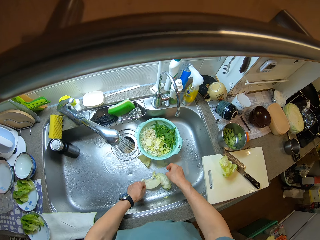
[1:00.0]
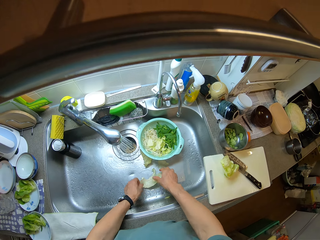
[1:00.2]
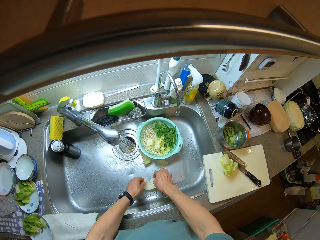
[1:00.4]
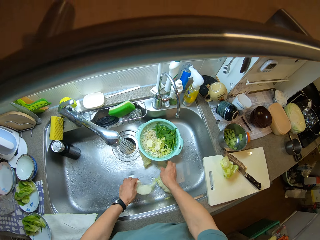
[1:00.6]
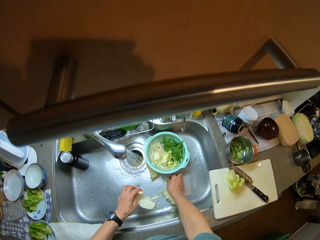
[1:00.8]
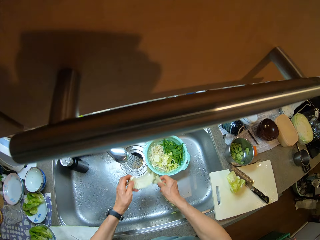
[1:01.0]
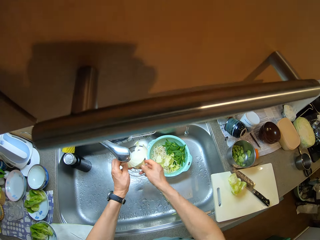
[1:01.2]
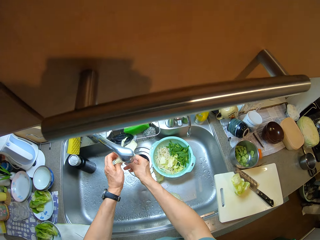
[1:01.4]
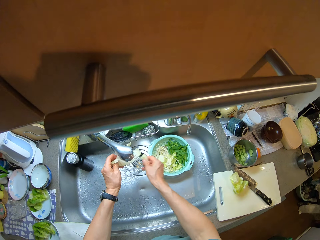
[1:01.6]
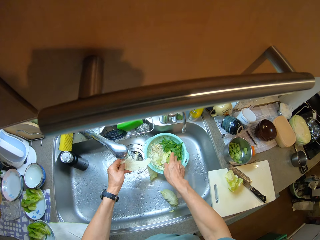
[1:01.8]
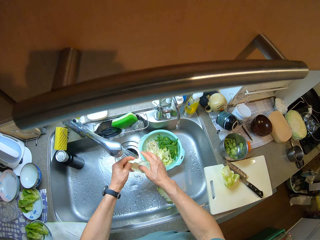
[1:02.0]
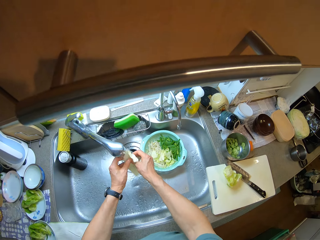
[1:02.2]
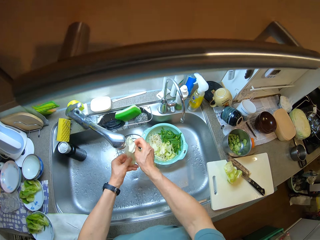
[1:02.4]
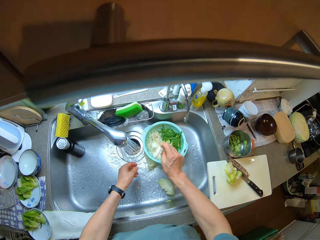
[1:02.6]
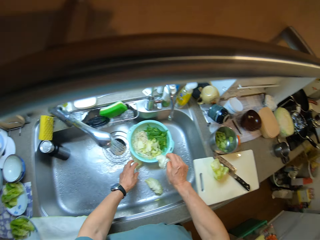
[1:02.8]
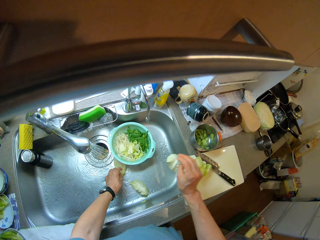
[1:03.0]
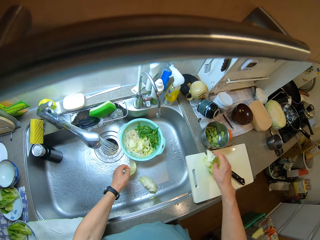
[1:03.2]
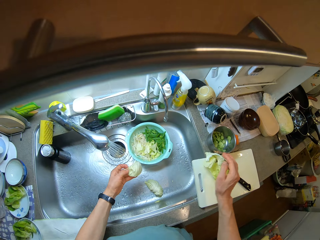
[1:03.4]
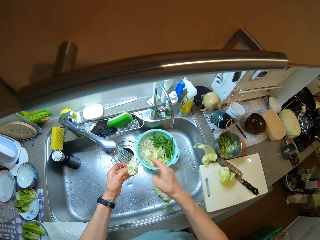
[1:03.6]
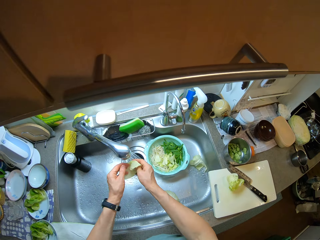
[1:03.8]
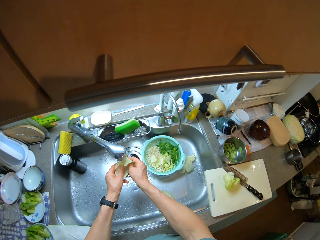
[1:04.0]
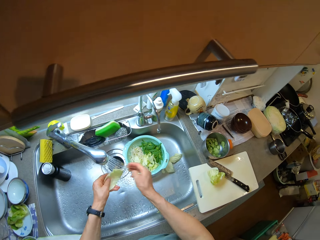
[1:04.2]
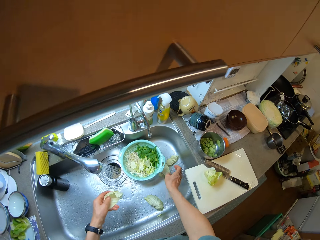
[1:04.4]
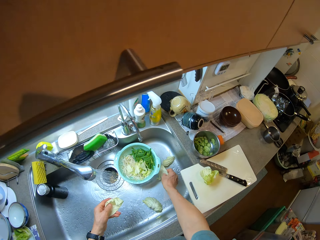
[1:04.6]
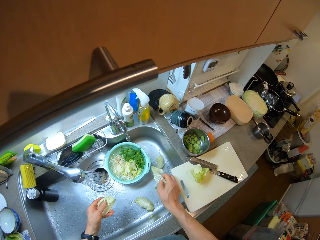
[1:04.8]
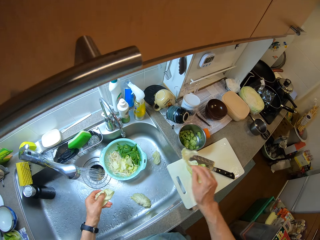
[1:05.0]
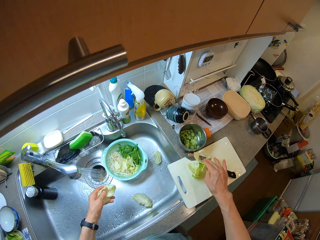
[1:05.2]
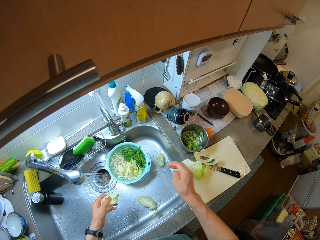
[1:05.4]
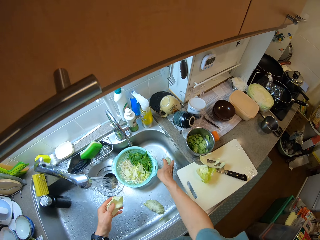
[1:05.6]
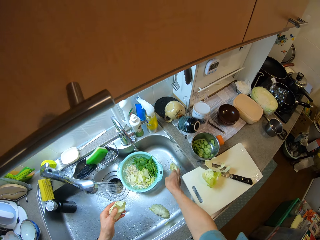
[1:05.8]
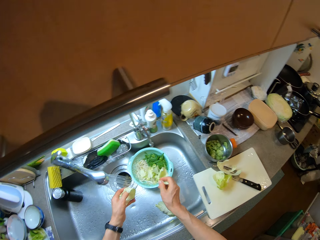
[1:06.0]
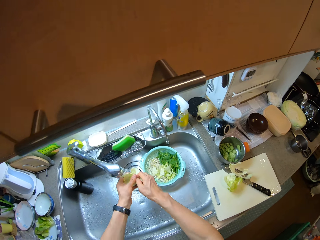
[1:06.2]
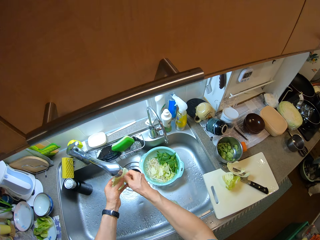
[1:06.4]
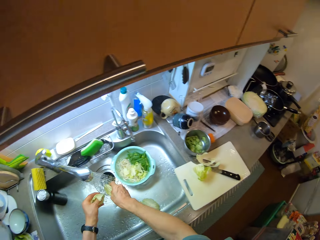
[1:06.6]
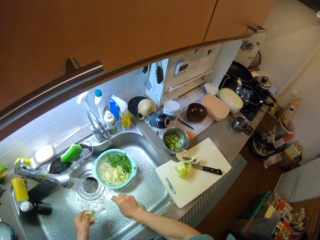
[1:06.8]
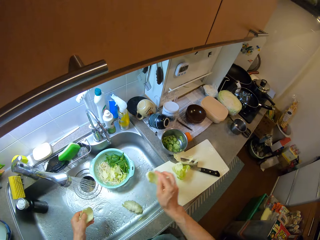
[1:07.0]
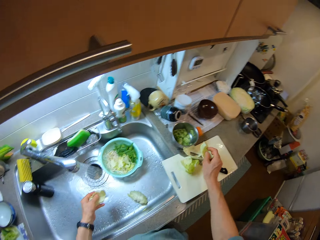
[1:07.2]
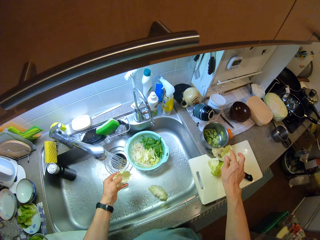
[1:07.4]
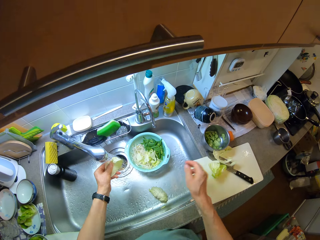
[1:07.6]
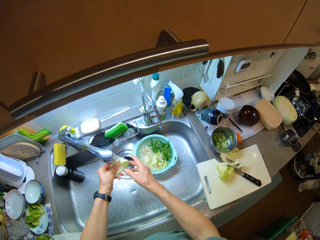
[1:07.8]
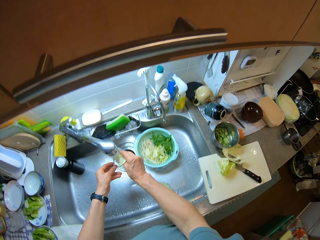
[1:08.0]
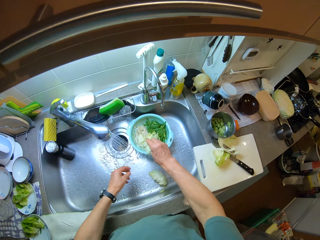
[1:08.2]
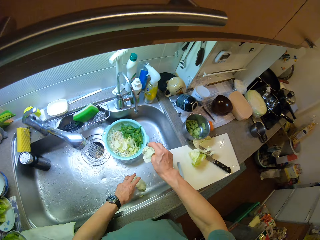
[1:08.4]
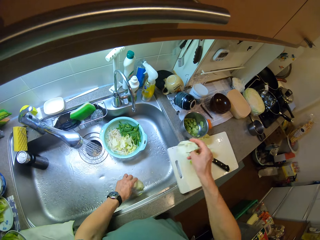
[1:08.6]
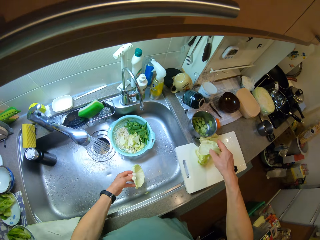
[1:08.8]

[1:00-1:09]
The camera wearer picks the layer of cabbage from the sink with his right hand, rinses the layer of cabbage and drops the layer of cabbage in the bowl. He rinses the layer of cabbage and drops the layer of cabbage on the chopping board. He picks the layer of cabbage from the sink with his left hand and rinses the layer of cabbage. He picks the layer of cabbage from the sink with his right hand and drops the layer of cabbage on the chopping board. He picks the layer of cabbage from the sink with his right hand, rinses the layer of cabbage and drops the layer of cabbage on the chopping board. He rinses the layer of cabbage.

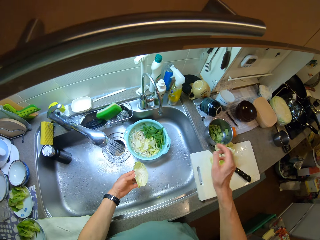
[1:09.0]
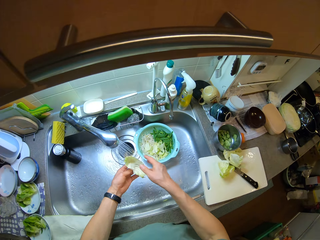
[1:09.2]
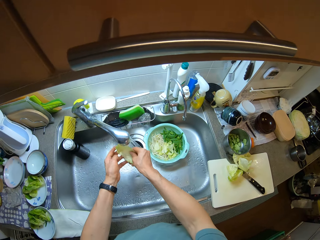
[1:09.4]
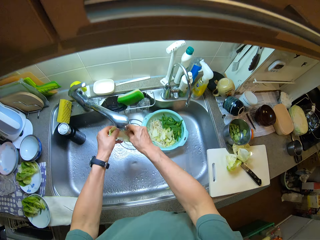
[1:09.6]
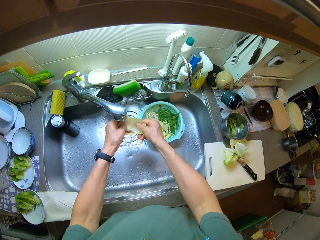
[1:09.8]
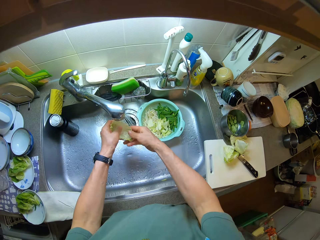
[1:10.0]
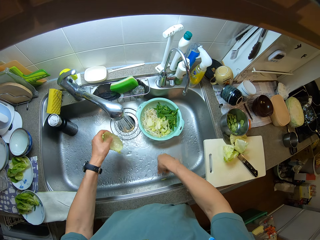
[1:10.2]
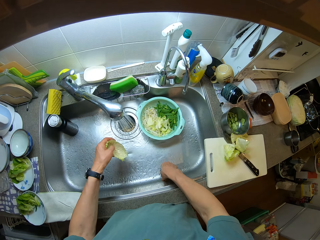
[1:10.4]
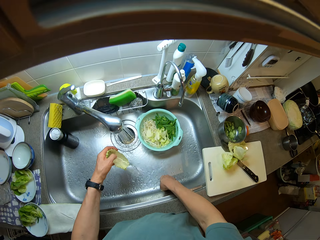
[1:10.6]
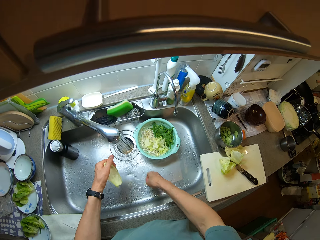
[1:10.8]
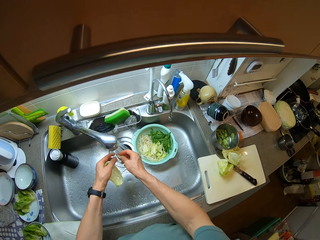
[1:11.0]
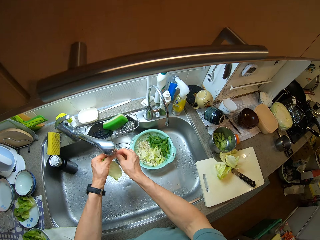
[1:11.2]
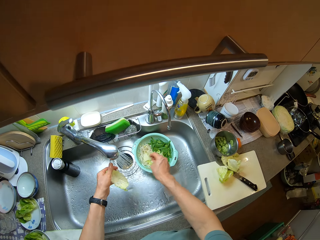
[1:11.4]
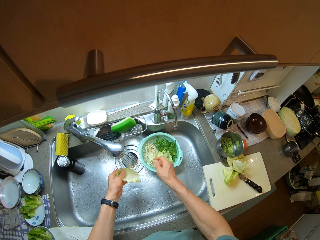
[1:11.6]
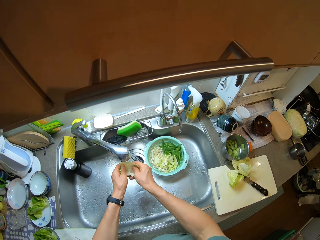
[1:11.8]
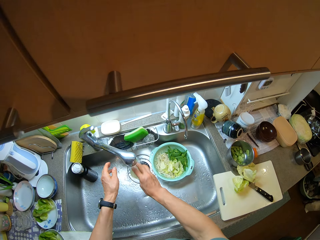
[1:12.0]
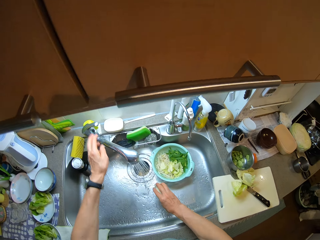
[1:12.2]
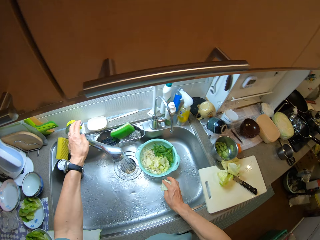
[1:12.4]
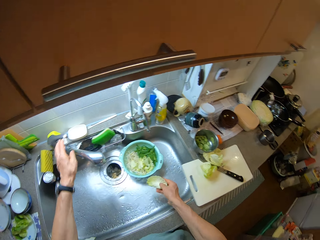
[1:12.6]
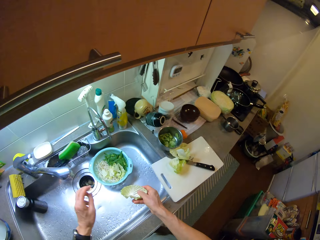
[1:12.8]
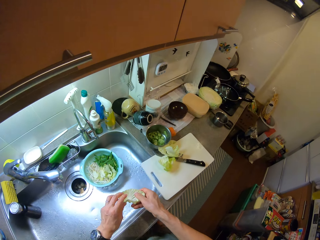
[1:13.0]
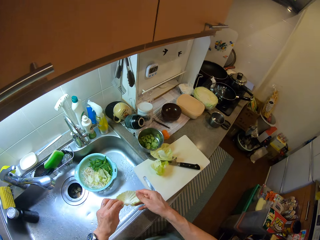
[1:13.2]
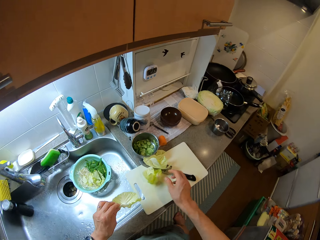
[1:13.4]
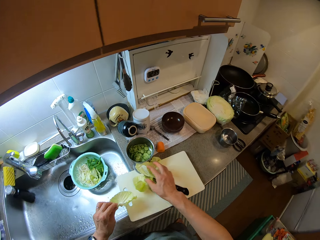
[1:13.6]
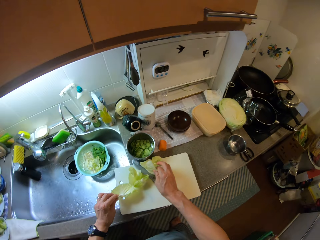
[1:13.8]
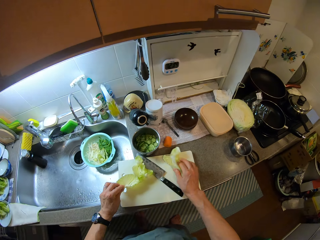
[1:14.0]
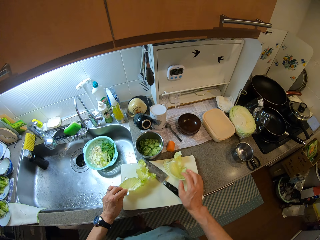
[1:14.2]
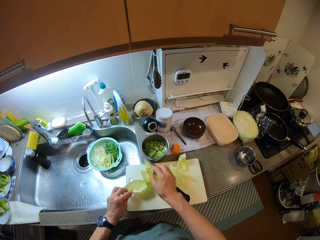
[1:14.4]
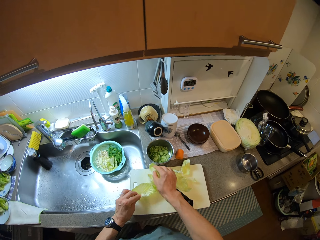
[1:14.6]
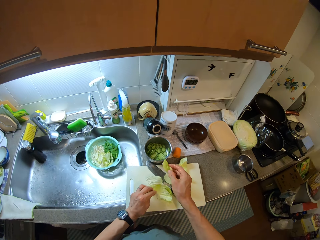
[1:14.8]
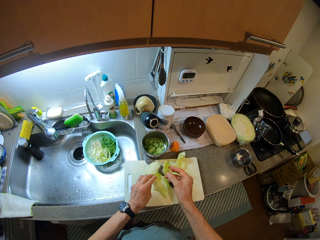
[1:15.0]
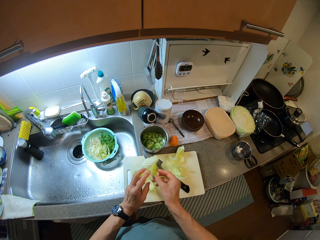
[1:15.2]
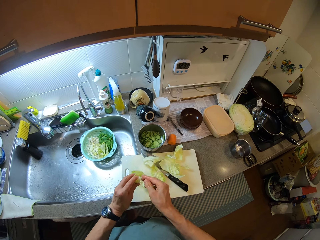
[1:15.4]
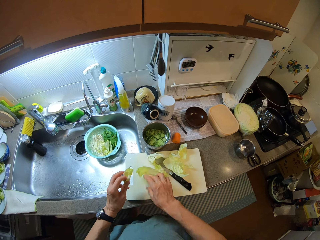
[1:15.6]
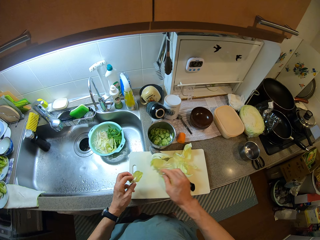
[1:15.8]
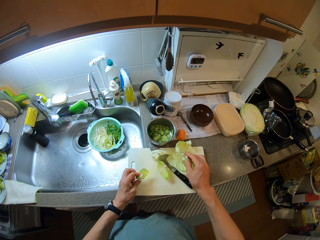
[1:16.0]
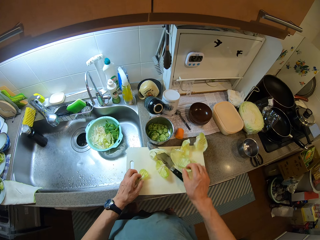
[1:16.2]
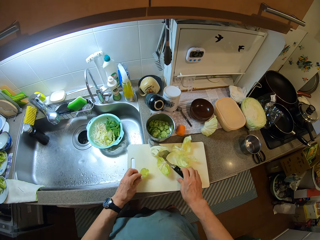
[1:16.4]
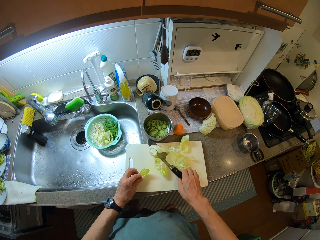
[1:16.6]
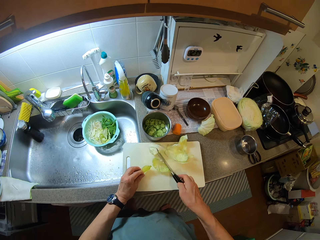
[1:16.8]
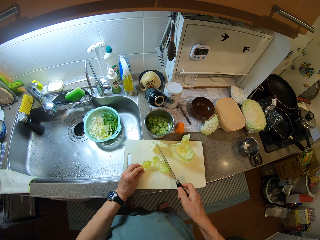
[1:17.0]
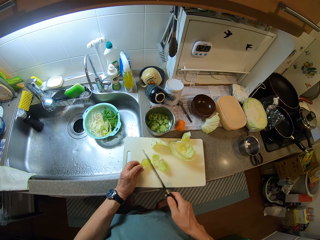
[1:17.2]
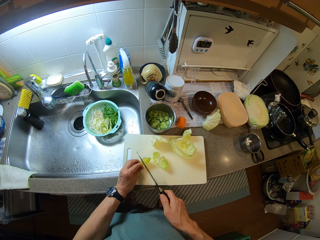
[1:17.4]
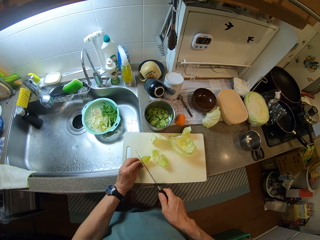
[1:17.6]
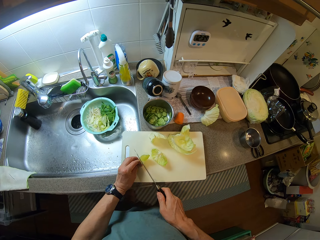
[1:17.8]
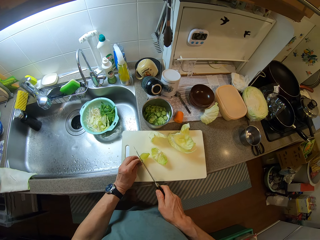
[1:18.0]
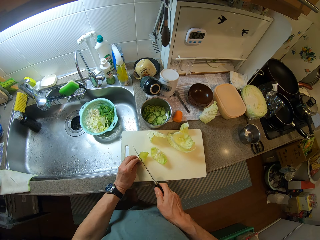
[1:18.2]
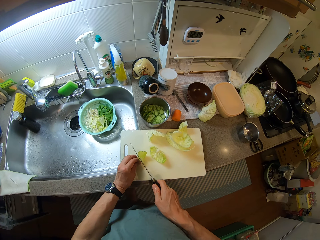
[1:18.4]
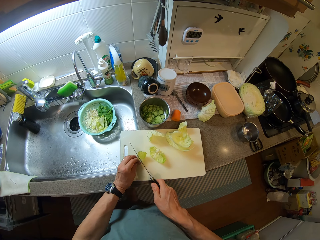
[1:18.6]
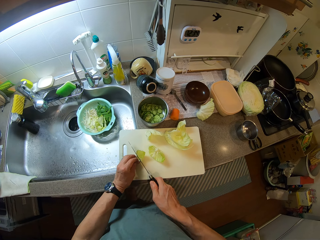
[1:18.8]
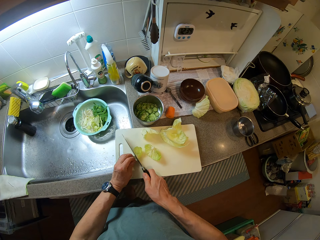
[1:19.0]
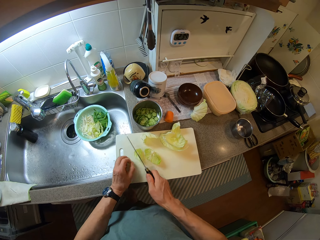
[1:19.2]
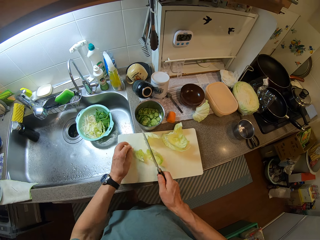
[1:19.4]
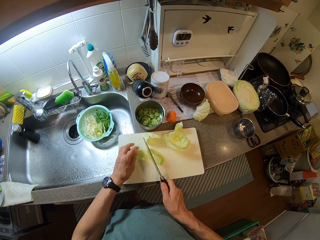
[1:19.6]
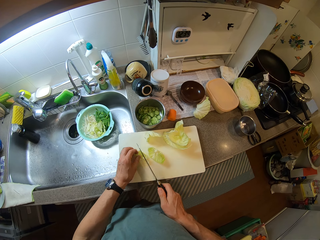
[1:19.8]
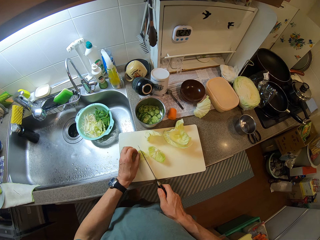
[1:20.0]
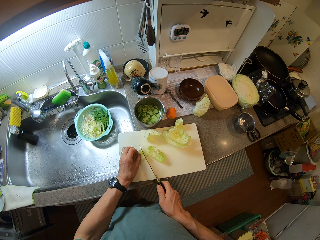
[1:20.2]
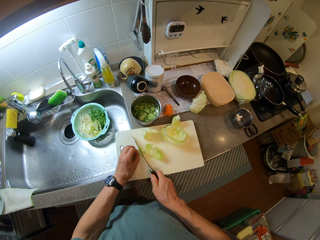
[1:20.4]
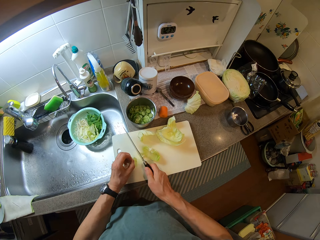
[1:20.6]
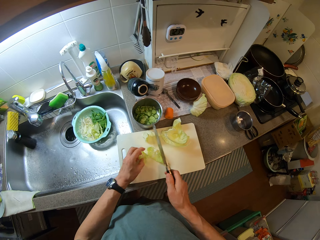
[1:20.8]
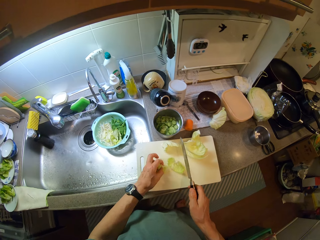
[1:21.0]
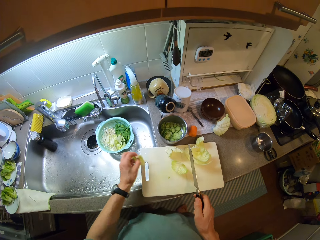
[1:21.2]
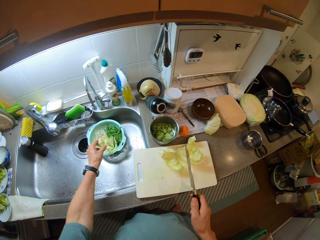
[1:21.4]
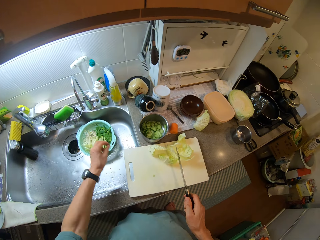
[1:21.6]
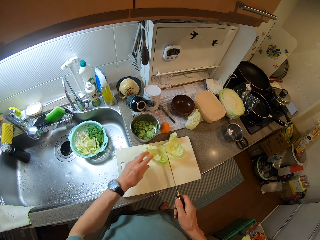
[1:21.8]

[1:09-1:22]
The camera wearer drops the layer of cabbage on the chopping board. He picks the layer of cabbage from the sink with his left hand and rinses the layer of cabbage. He picks the layer of cabbage from the sink with his right hand, rinses the layer of cabbage and drops the layer of cabbage in the bowl. He closes the tap with his left hand. He drops the layer of cabbage on the chopping board. He moves the layers of cabbage on the chopping board. He picks the knife from the chopping board with his right hand. He cuts the layer of cabbage with the knife. He cuts the layer of cabbage with the knife again. He picks the layer of cabbage from the chopping board with his left hand and drops the layer of cabbage in the bowl.
